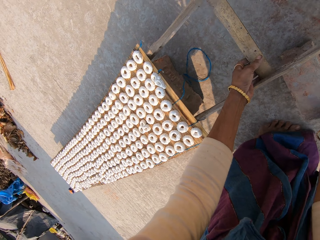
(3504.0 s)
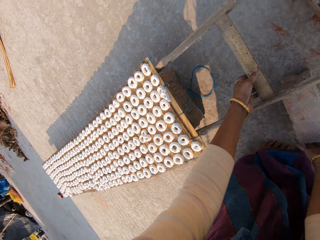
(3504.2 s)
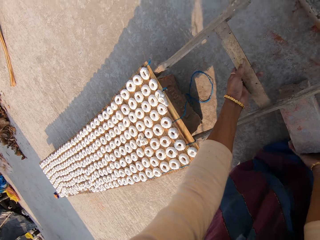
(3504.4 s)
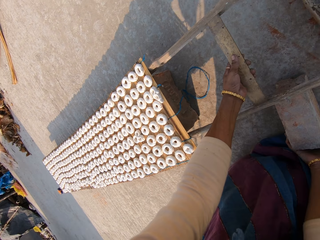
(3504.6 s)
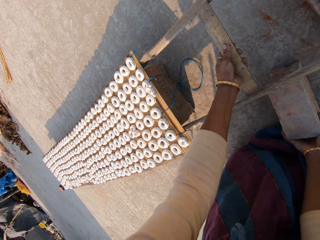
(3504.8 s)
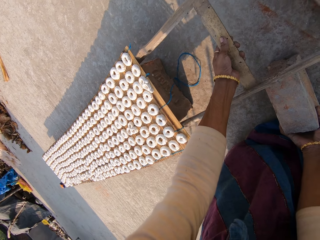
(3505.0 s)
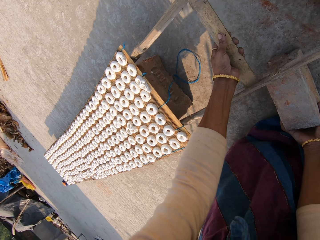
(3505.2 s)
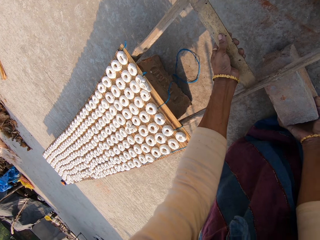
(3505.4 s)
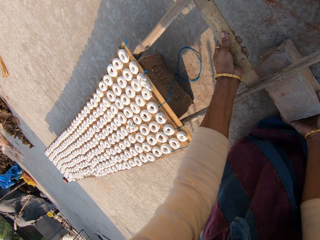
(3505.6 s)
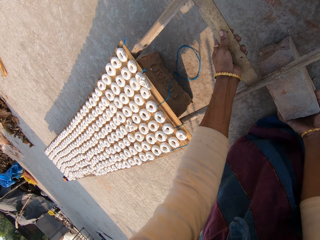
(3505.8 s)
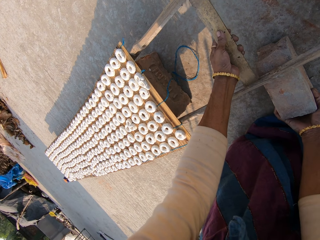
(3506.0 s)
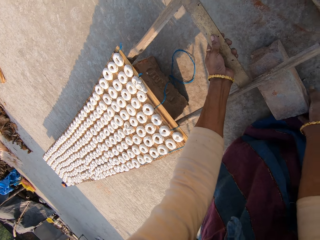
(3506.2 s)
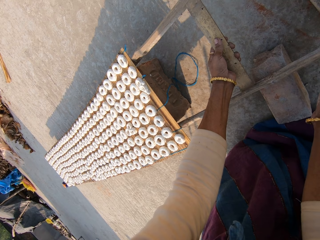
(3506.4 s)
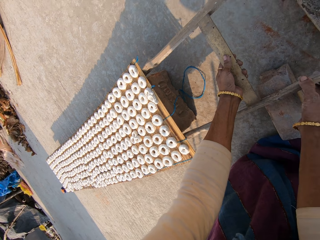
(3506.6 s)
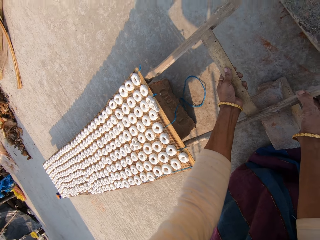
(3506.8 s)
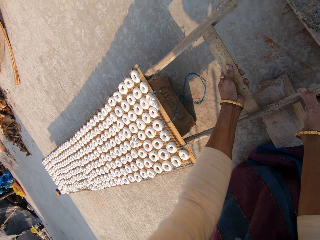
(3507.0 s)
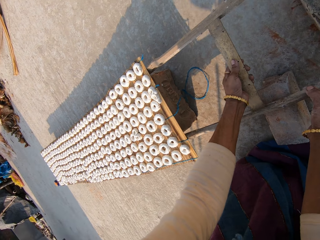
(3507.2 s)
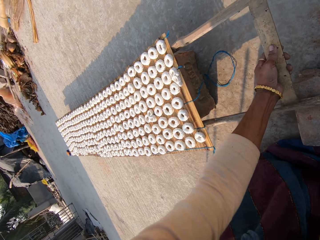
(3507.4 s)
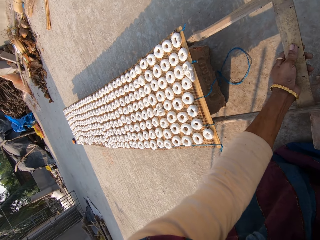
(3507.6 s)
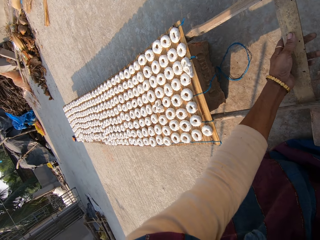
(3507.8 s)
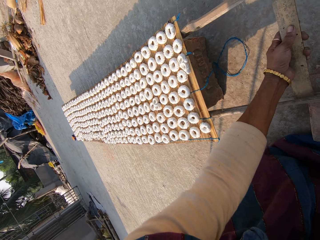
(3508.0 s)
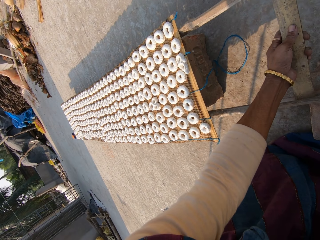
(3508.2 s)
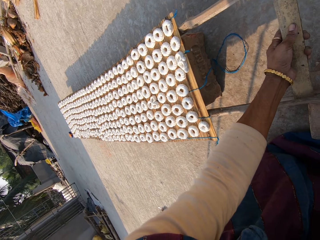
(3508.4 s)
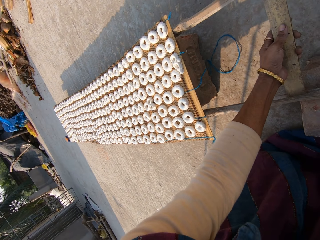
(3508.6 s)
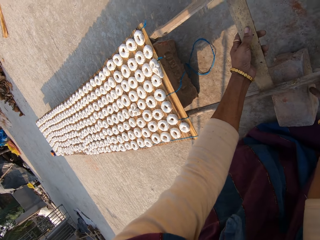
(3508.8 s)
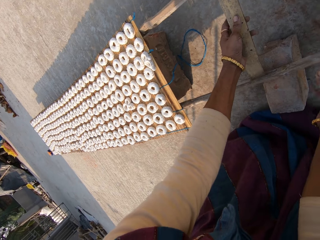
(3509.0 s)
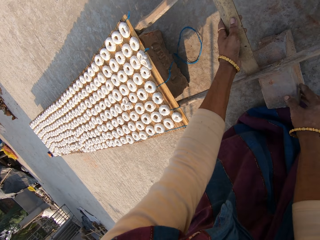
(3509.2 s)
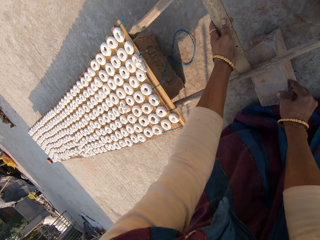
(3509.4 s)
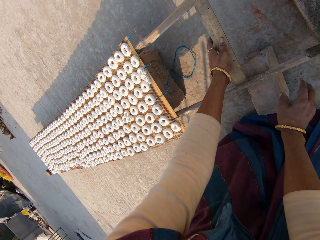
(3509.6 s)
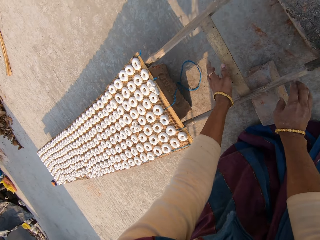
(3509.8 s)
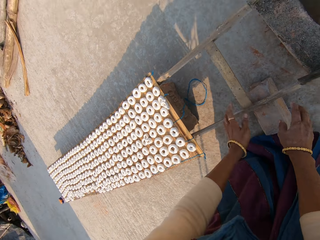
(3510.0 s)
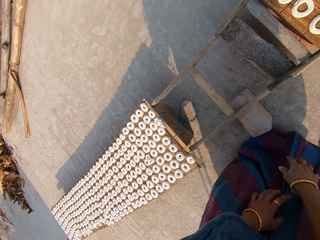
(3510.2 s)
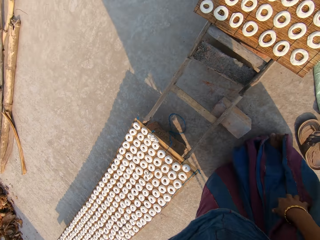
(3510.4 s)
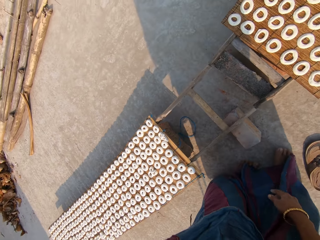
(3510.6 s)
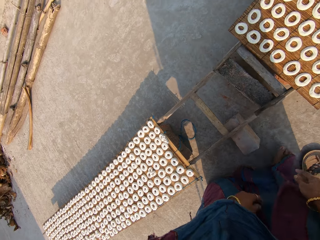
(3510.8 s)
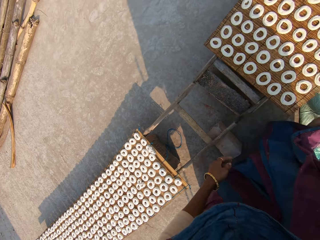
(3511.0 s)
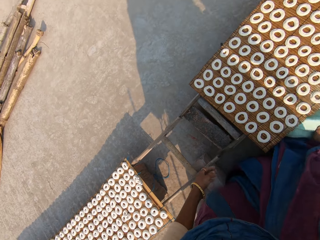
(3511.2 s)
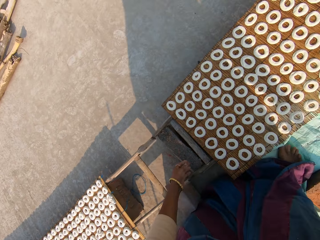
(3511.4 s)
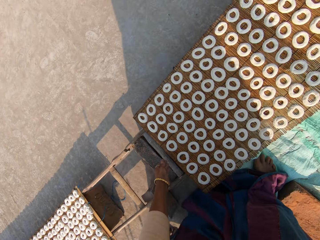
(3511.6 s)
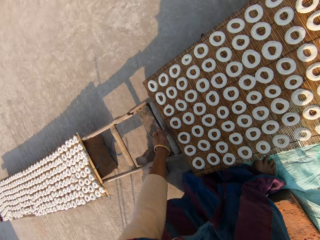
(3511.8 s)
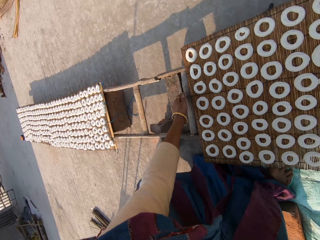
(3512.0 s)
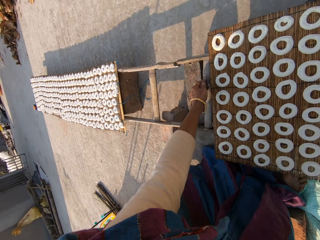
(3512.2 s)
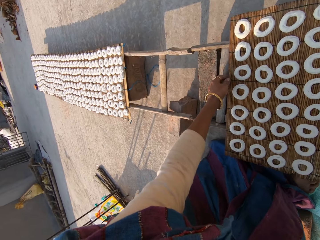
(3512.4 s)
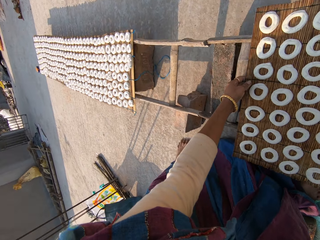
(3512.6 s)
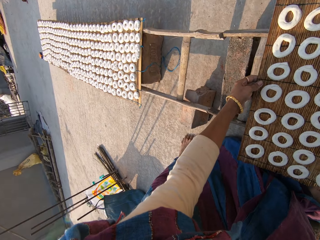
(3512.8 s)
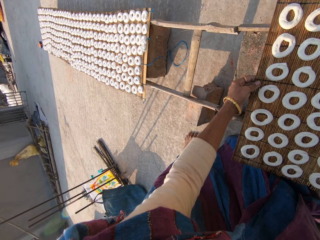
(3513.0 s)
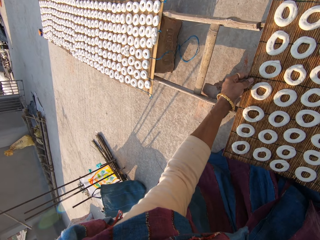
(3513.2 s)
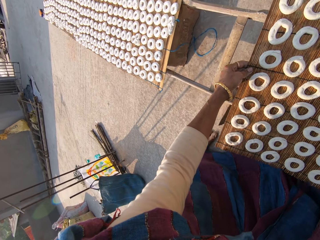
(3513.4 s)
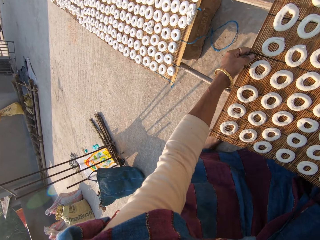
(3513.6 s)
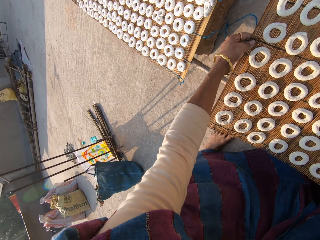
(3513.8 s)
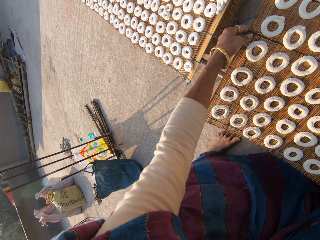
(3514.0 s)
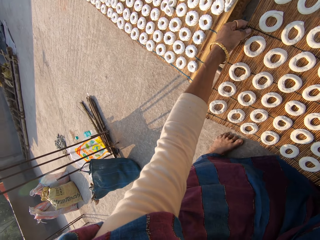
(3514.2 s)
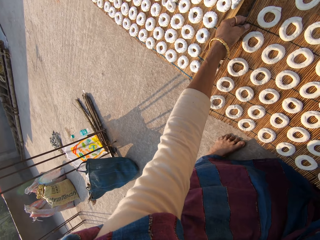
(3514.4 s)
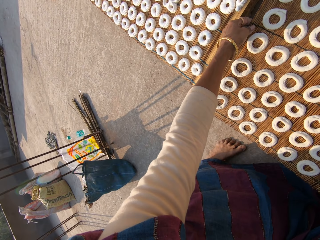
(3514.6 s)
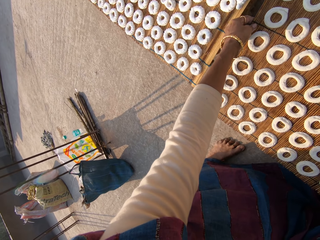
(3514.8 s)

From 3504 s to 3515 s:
The camera wearer moves the block. They adjust something on the block. They hold a cloth. They move next to the mat. They adjust the mat on the ladder with both hands. They move the mat on something.

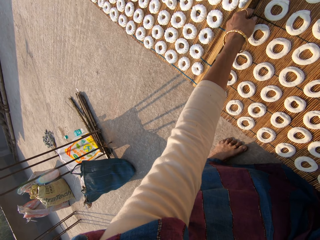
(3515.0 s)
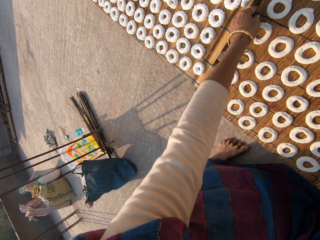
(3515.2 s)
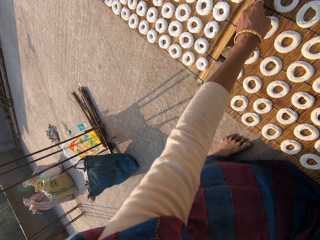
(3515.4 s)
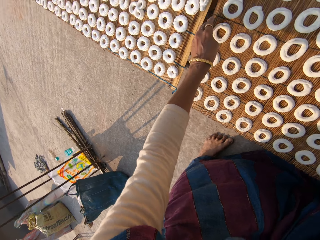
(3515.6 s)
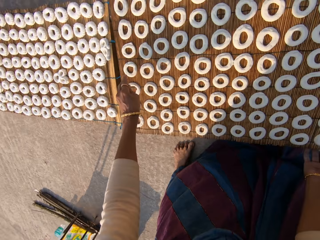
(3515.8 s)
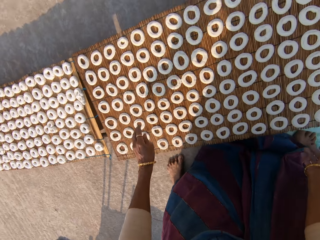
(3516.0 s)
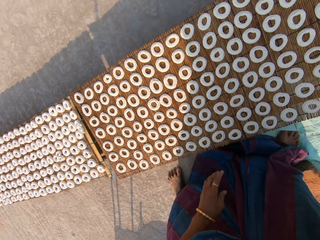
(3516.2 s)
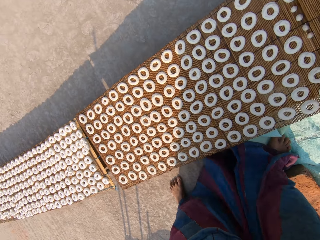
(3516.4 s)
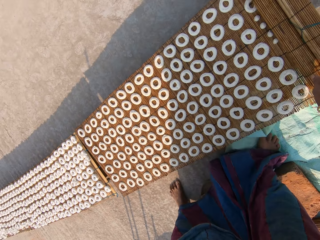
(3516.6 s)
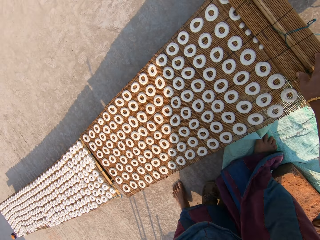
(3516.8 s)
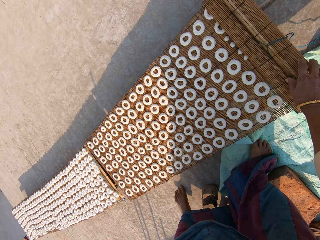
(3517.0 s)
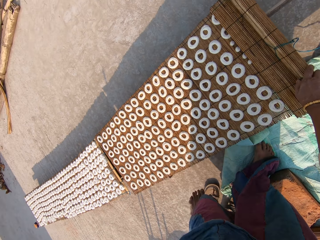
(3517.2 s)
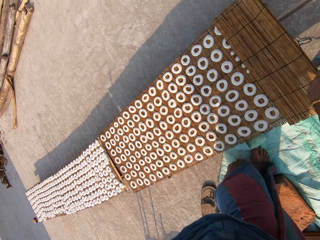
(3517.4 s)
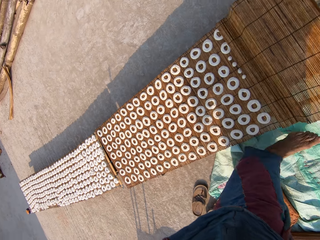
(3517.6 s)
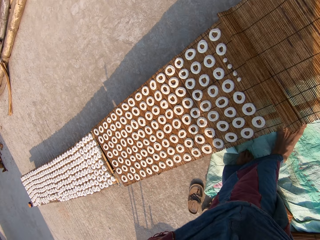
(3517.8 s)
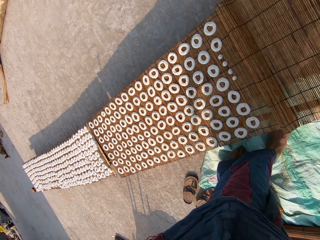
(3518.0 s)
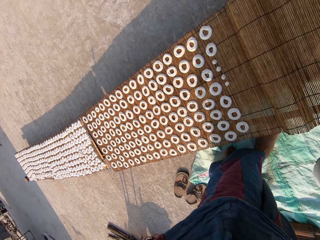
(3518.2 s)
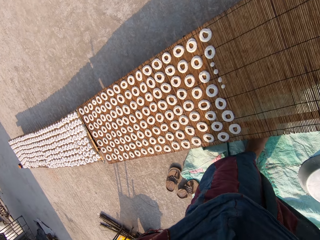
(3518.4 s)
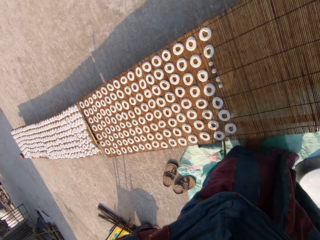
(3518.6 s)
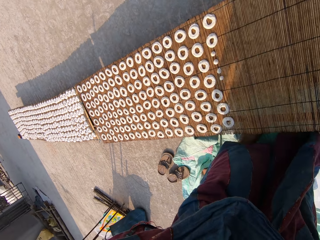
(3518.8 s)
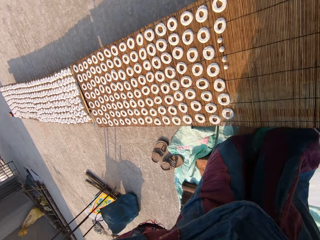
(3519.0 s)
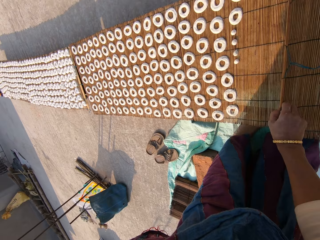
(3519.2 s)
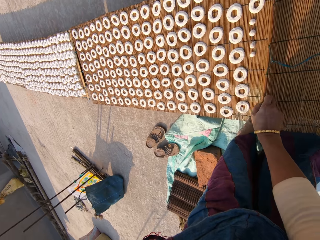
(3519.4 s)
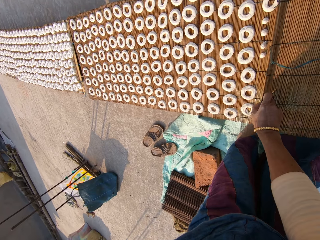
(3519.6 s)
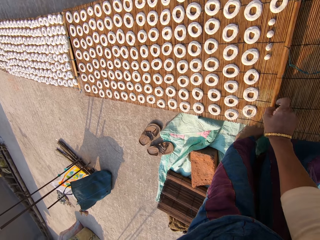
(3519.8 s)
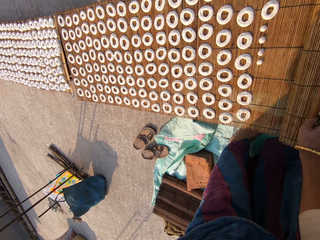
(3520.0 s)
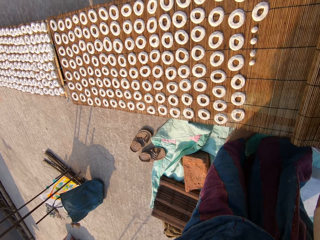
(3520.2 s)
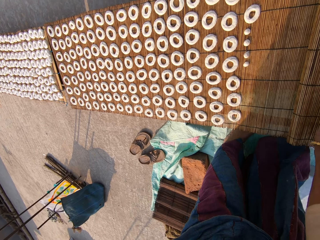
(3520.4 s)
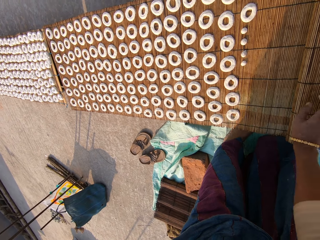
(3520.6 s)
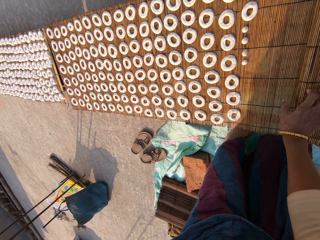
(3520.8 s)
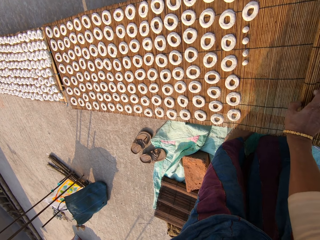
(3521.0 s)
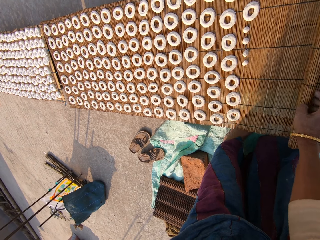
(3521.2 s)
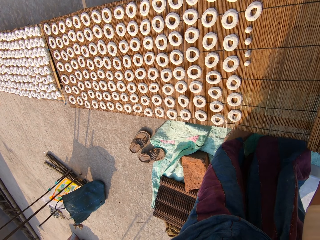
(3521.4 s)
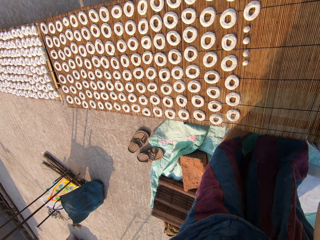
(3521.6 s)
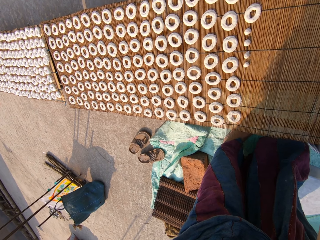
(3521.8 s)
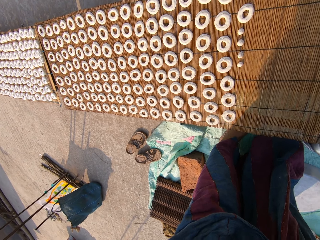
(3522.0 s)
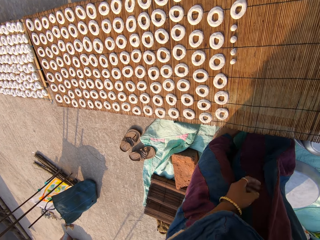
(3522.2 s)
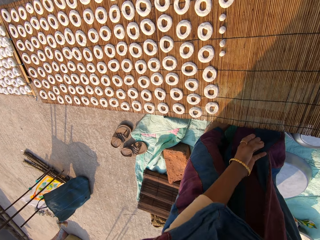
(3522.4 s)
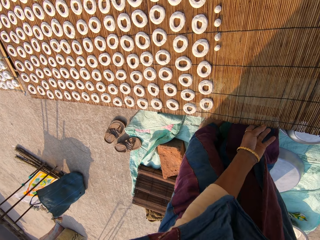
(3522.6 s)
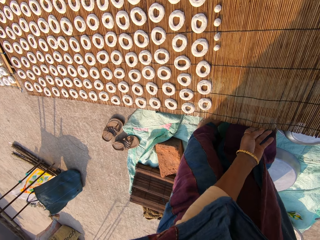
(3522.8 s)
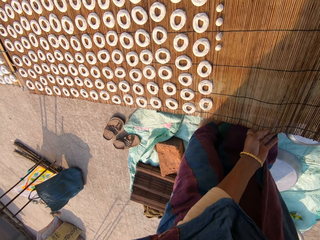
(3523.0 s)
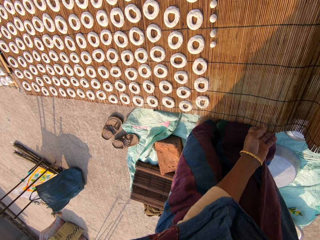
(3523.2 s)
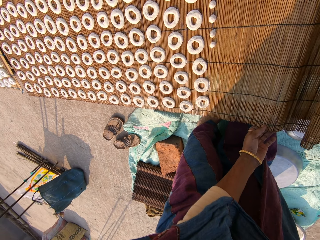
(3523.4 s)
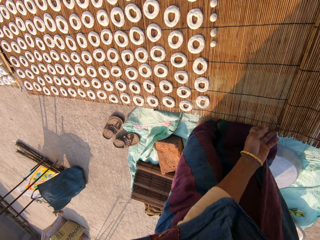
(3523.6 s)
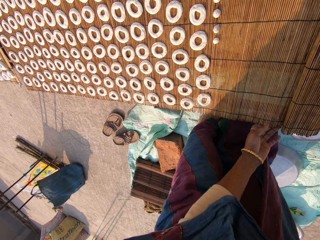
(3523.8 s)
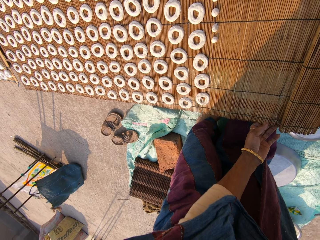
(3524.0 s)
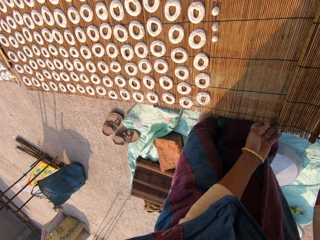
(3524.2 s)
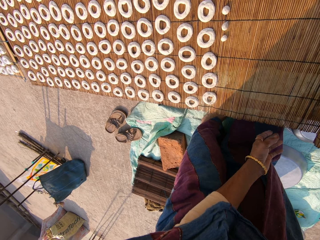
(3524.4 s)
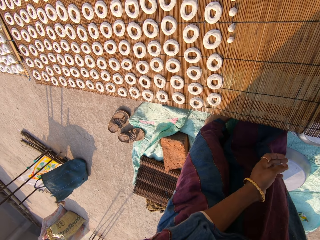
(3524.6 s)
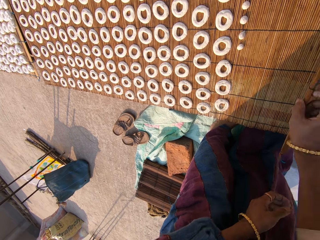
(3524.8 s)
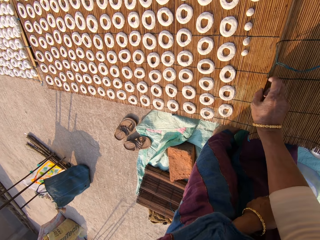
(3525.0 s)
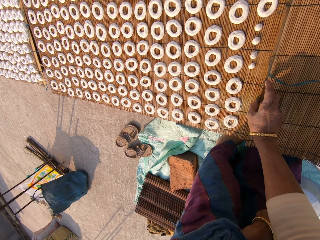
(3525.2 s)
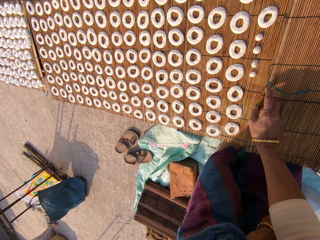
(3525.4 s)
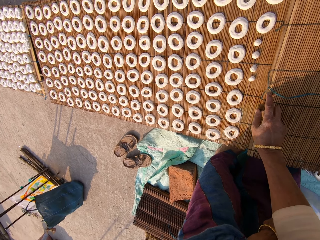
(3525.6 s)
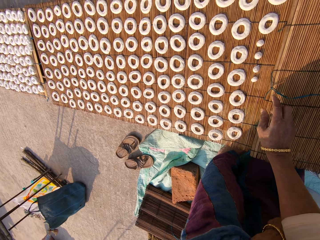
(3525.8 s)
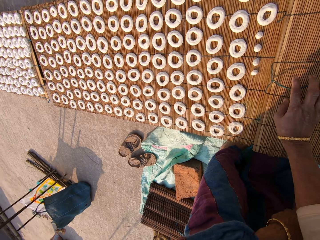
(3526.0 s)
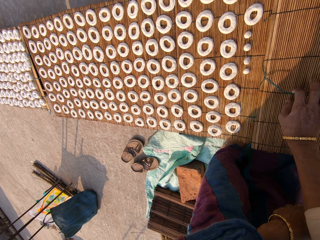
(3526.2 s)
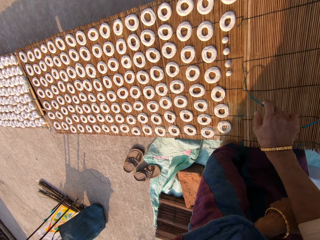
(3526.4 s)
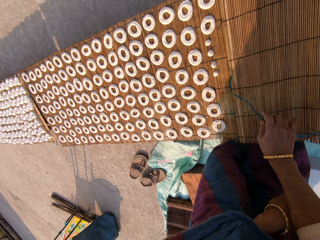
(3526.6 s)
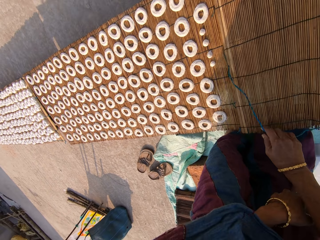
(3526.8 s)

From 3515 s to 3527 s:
The camera wearer adjusts the mat.
